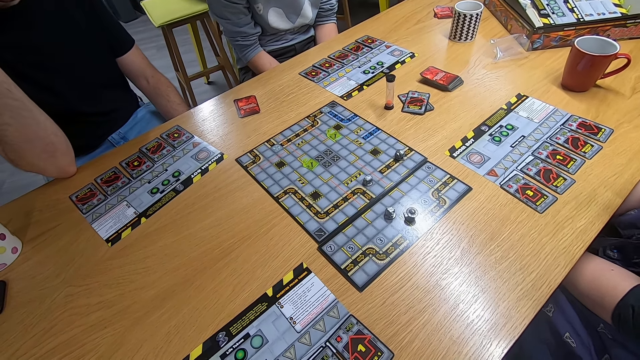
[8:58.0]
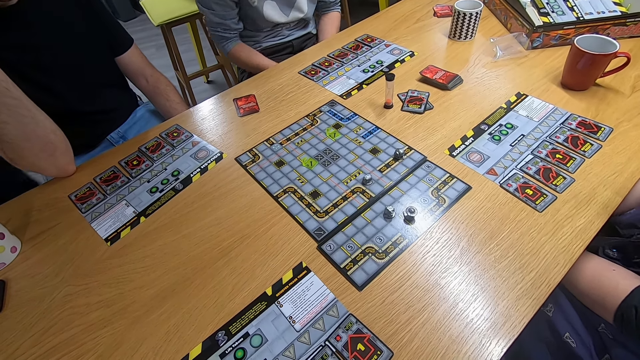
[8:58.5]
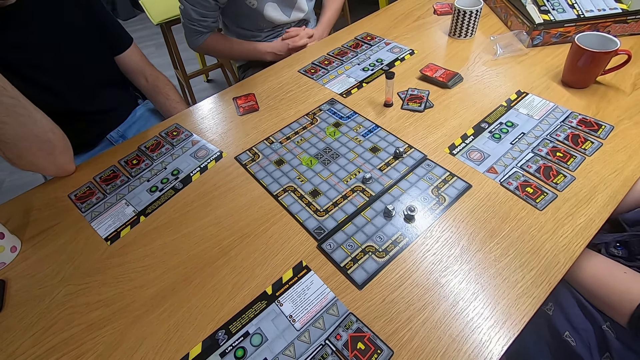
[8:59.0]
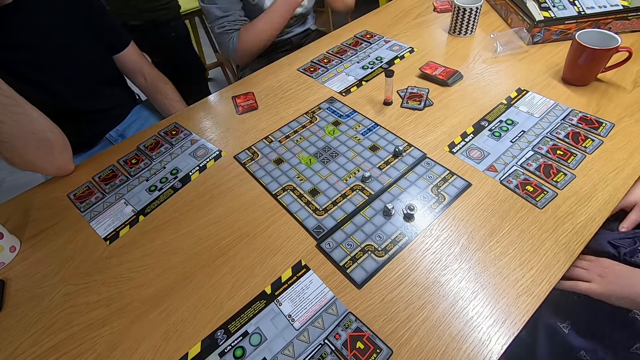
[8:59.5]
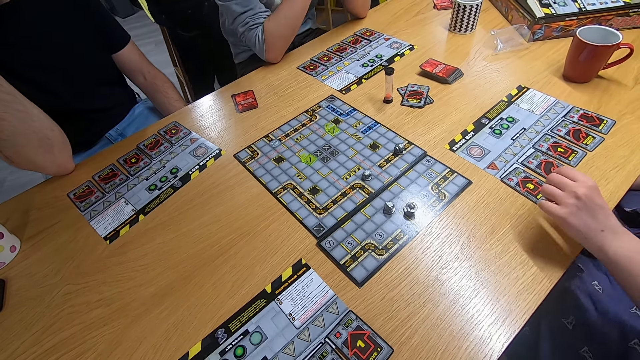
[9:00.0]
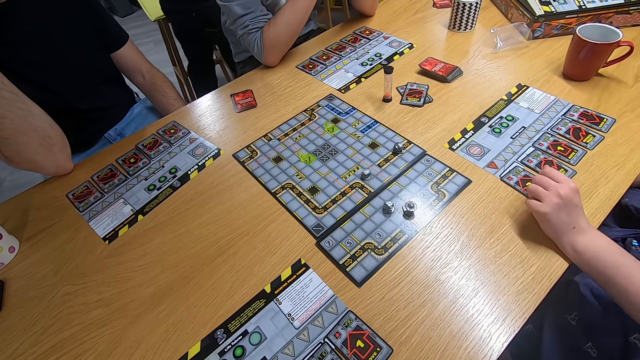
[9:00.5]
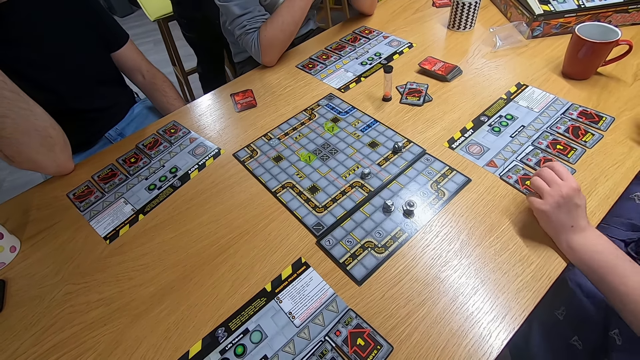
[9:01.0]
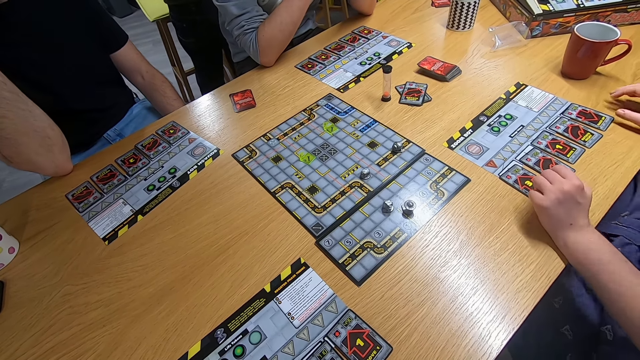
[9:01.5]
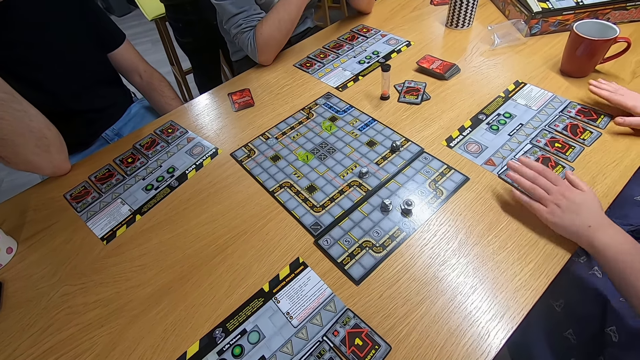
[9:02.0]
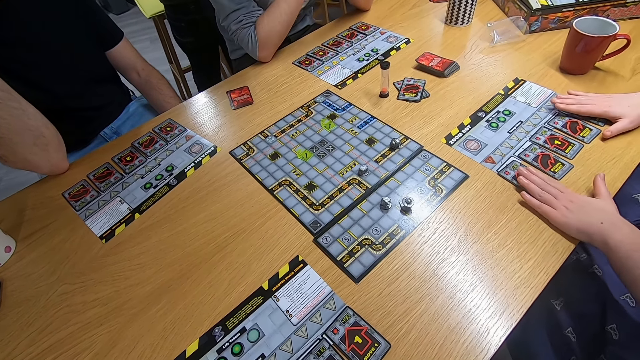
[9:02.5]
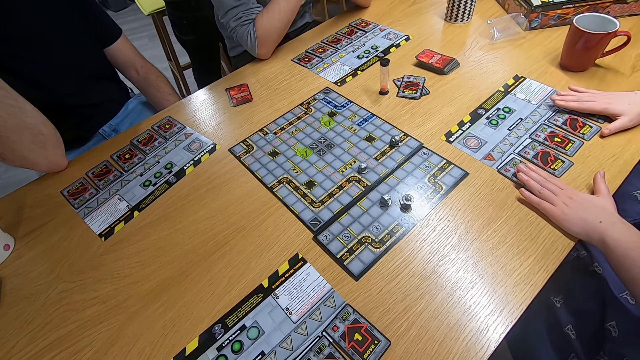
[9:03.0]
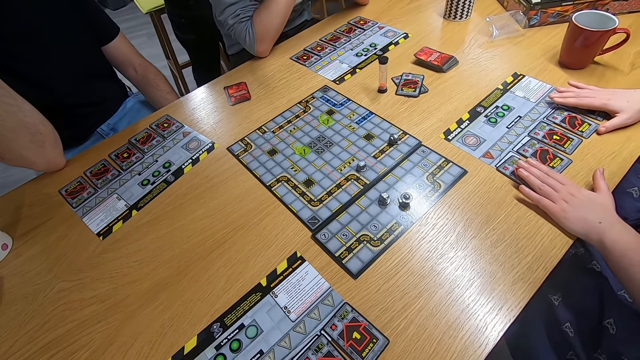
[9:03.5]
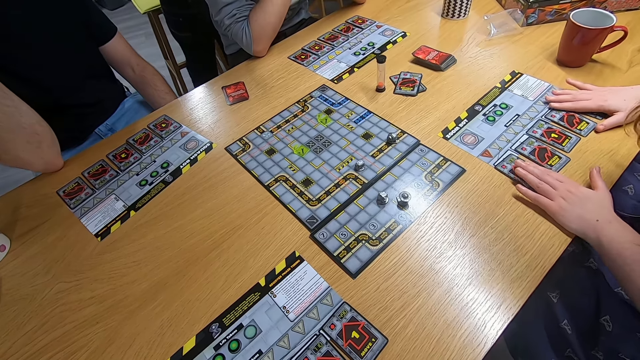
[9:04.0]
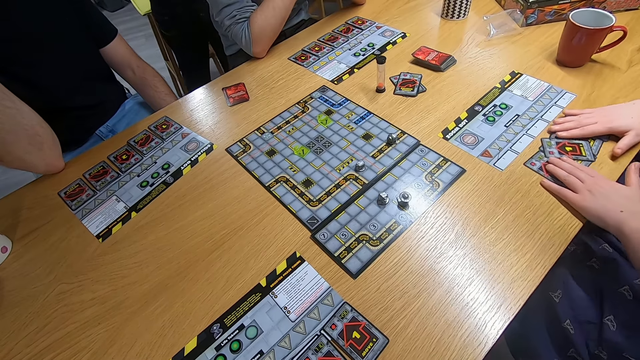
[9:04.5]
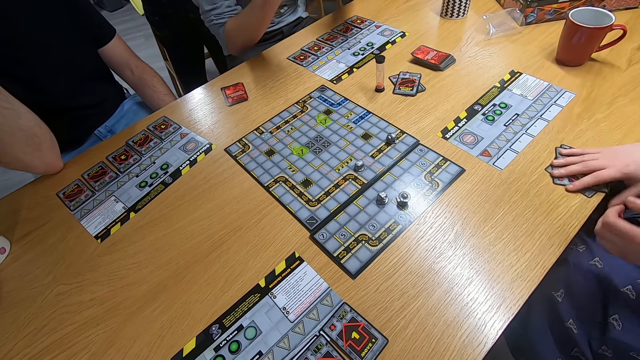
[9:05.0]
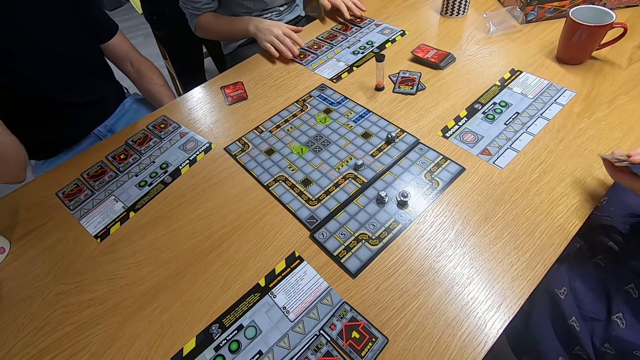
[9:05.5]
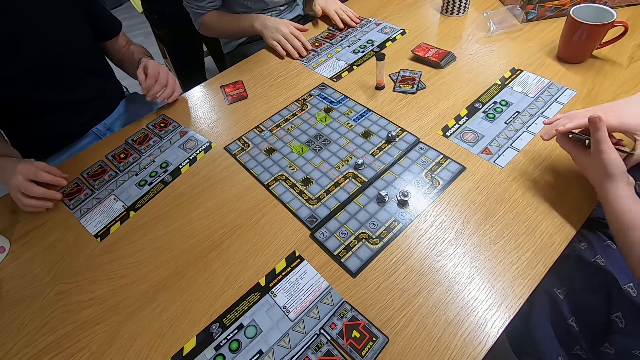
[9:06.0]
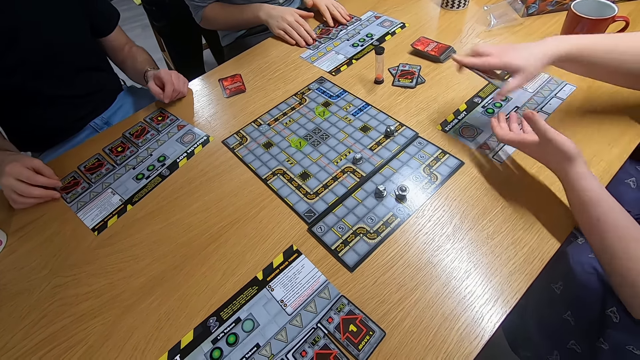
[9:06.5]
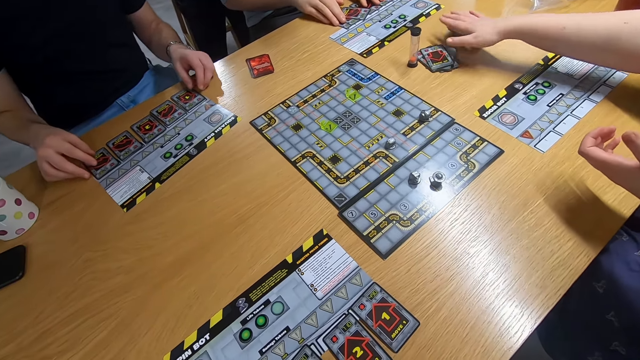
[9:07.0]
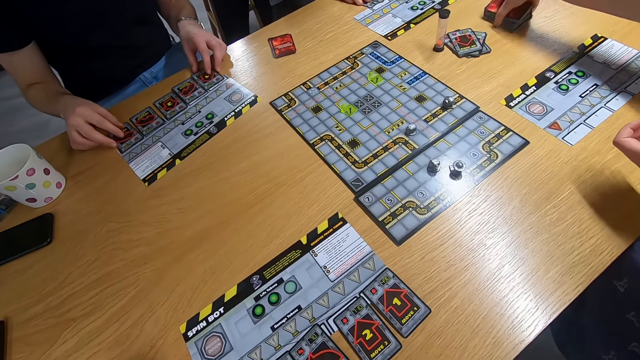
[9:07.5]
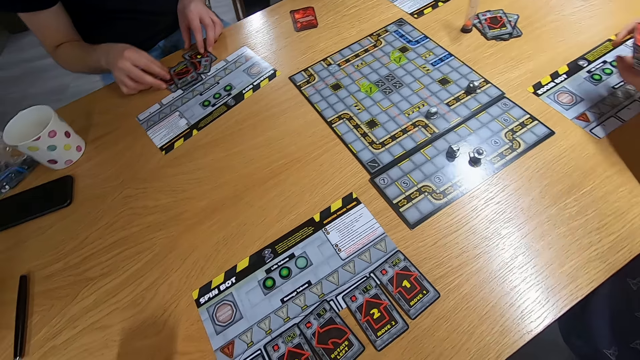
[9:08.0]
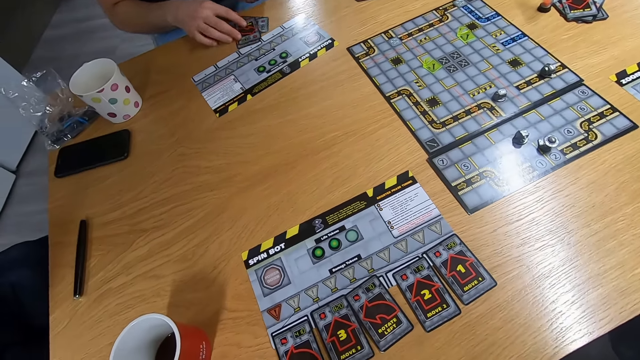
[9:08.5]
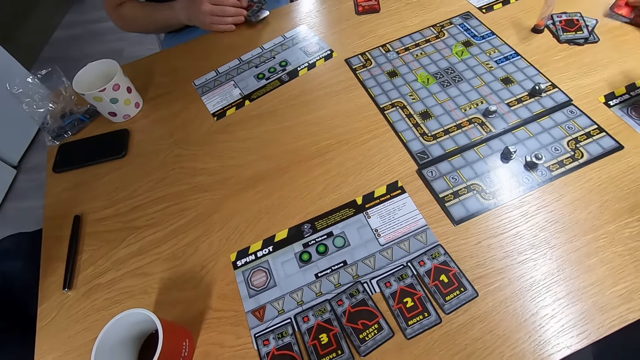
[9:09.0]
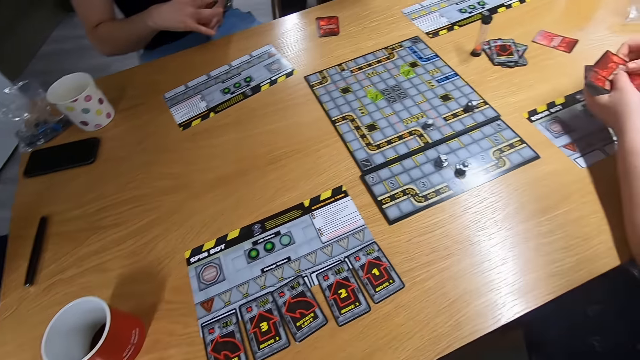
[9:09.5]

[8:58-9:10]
The lady swings the left hand. She leans the left hand on the desk and picks the cards with the right hand. Another man picks the cards with both hands. The lady drops the cards on the desk and picks the cards with the right hand. The other man picks the cards with both hands.

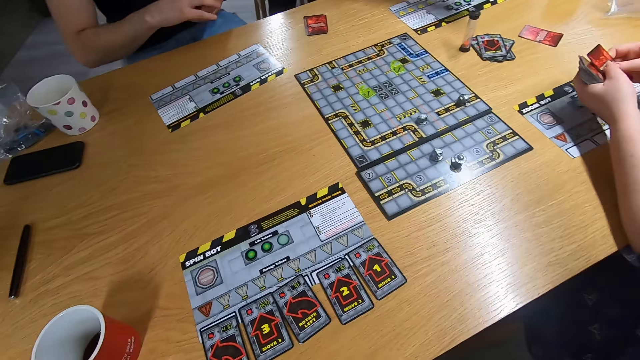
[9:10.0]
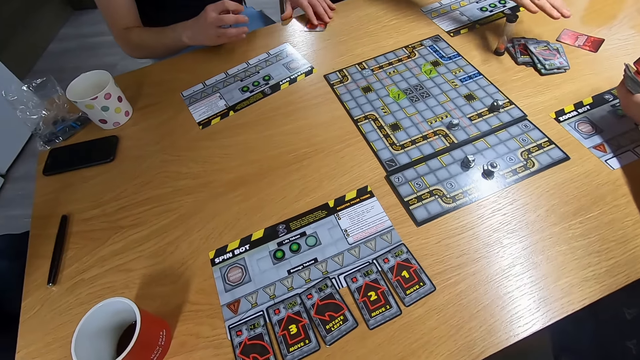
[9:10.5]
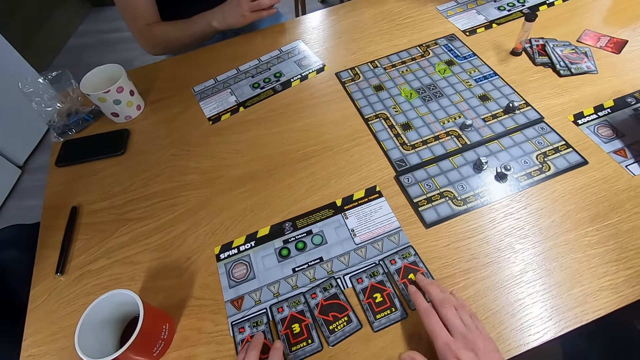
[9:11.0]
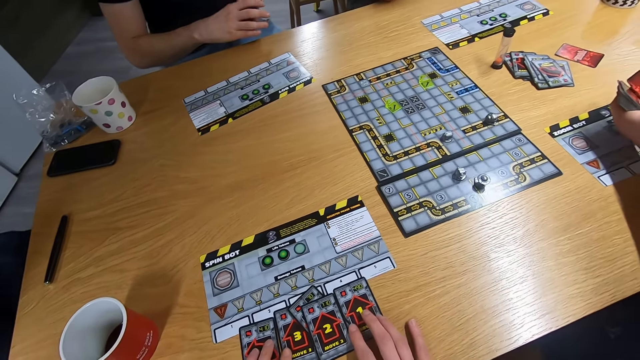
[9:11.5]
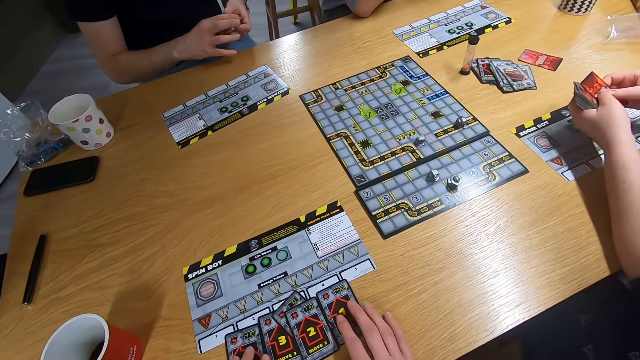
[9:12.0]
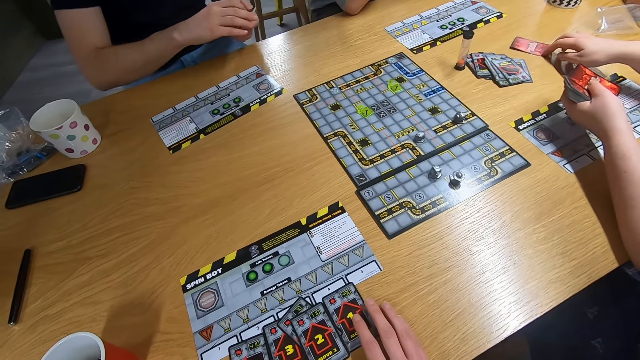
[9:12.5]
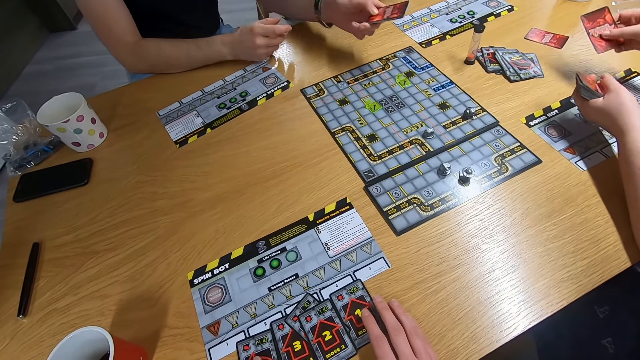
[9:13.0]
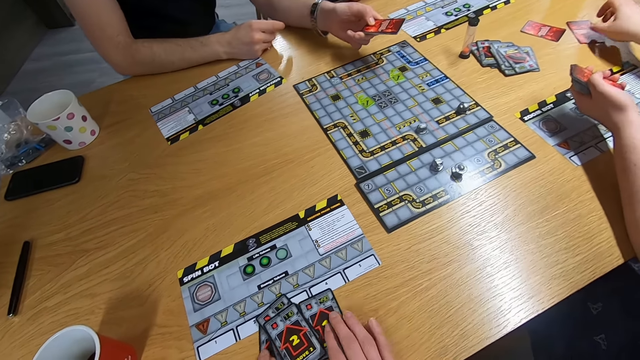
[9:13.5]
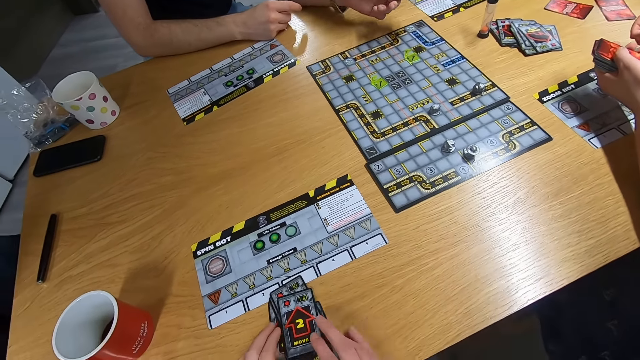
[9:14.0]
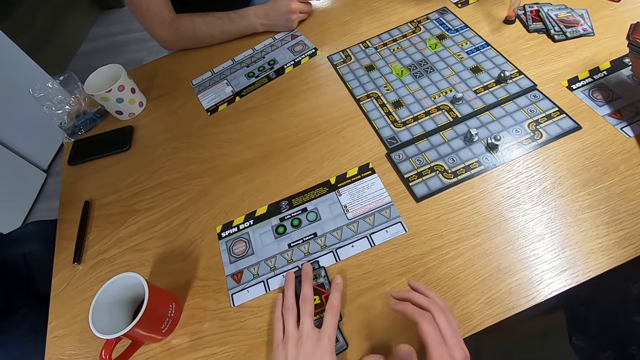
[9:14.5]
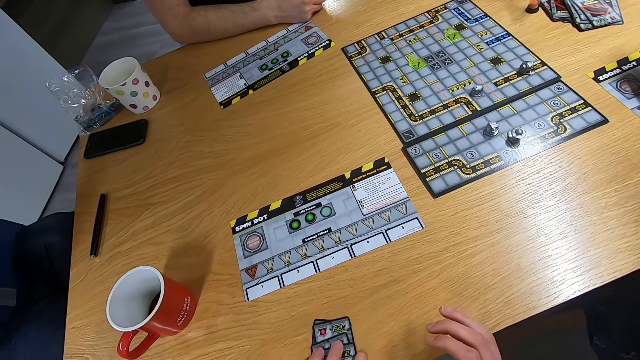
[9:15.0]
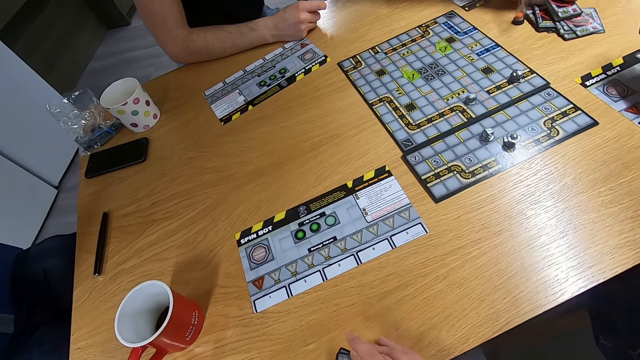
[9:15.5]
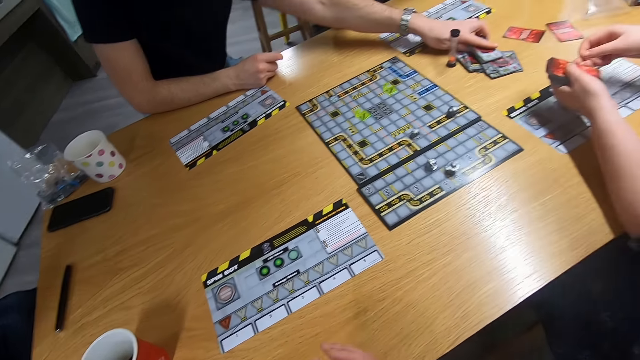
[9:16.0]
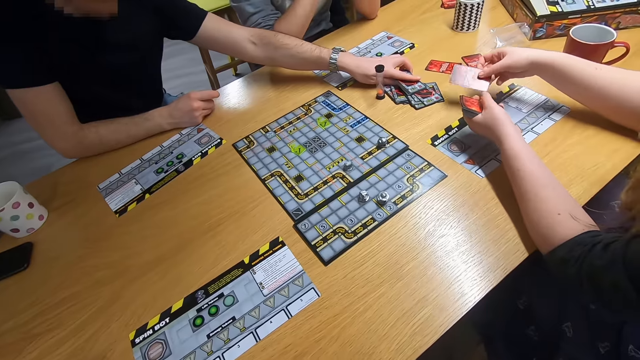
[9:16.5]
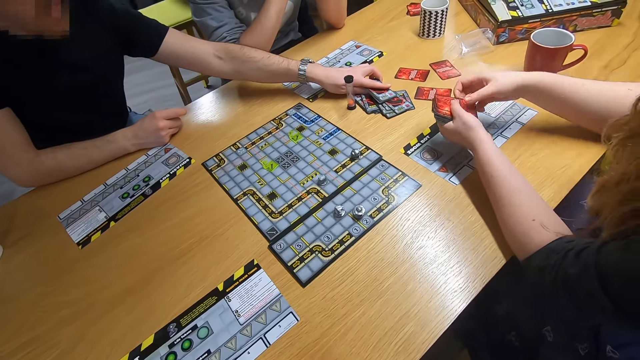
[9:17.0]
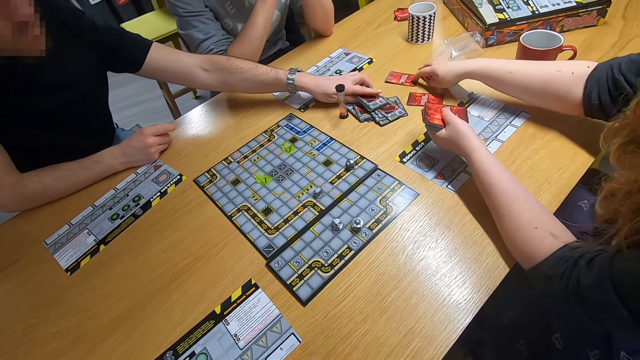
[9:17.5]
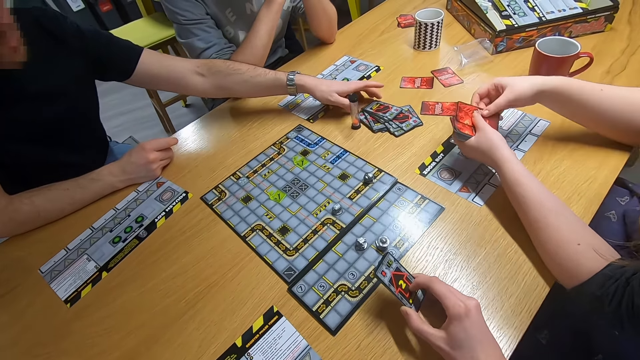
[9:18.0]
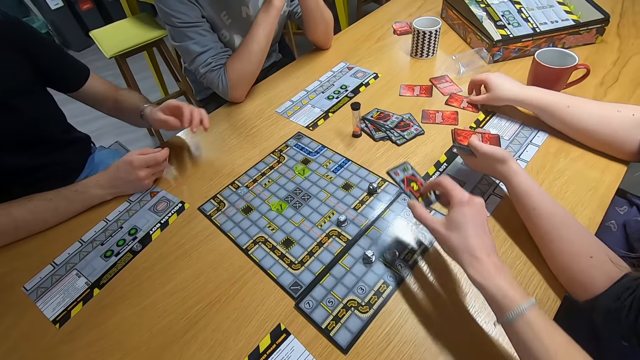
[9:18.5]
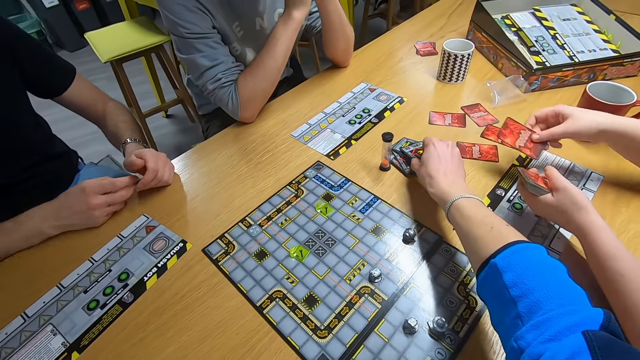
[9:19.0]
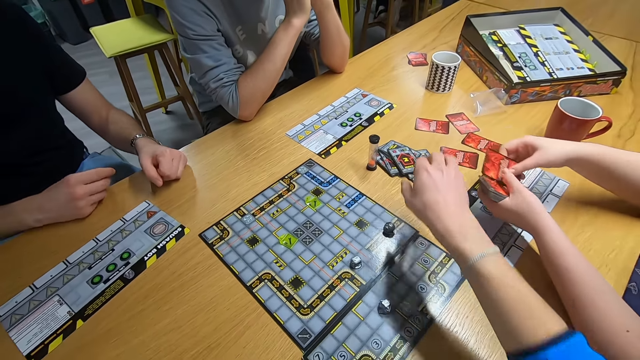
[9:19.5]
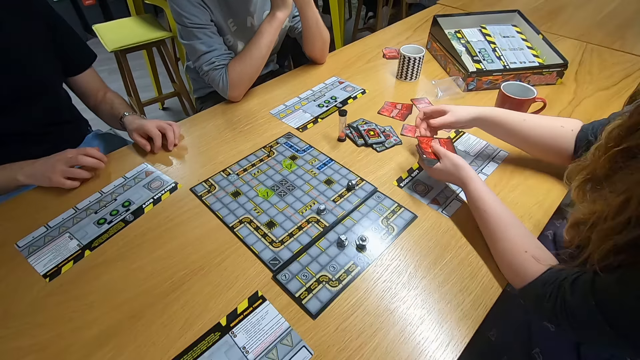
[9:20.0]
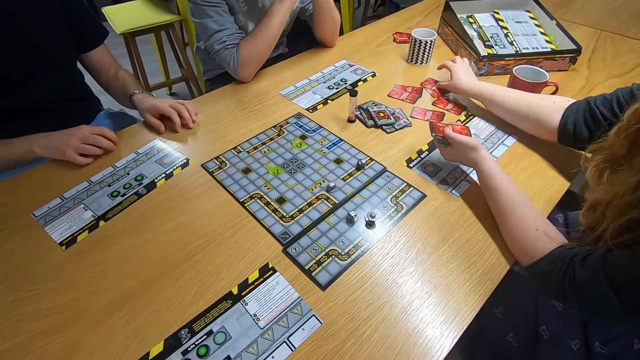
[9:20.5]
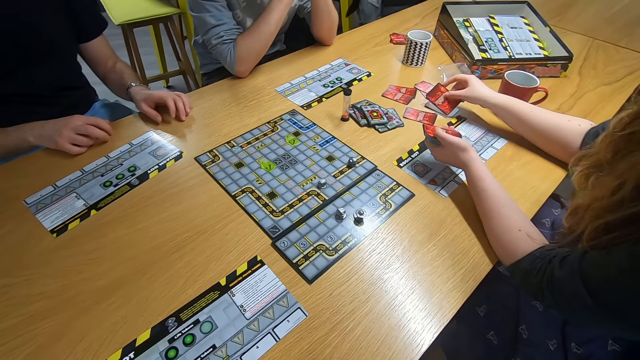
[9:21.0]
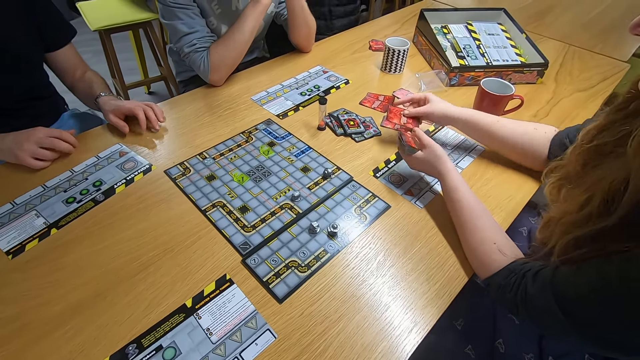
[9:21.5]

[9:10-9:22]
The first man drops the cards on the desk. The camera wearer picks the cards with both hands. The lady shuffles the cards. The first man holds the cards on the desk and swings the left hand. The camera wearer swings the right hand. They drop the card on the desk. The first man taps the desk with both hands.
